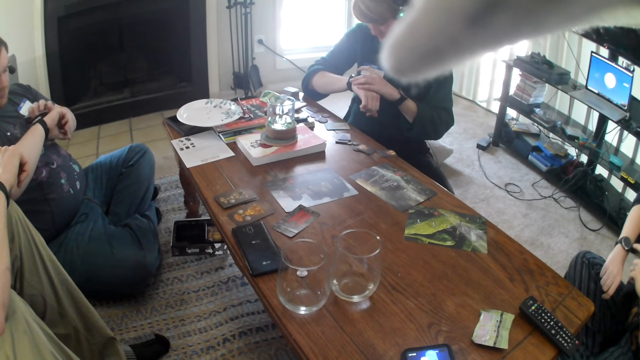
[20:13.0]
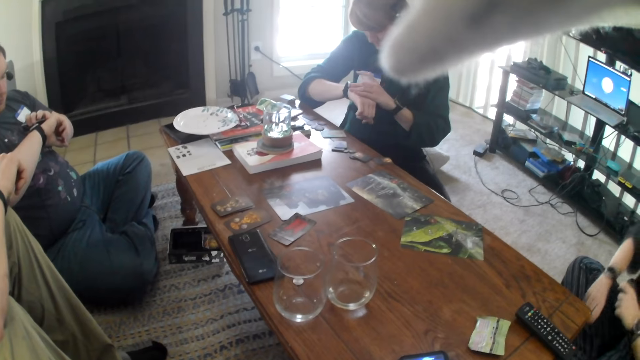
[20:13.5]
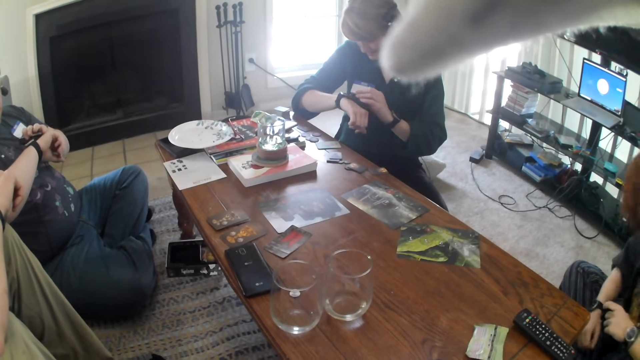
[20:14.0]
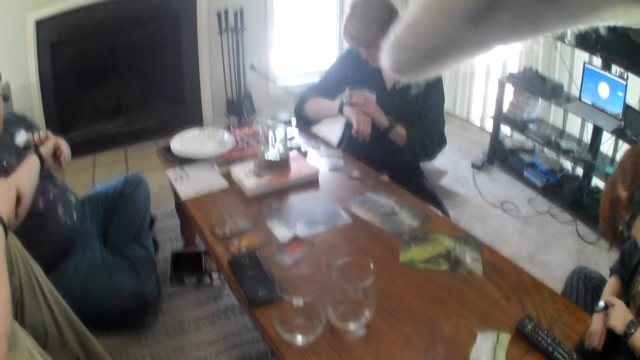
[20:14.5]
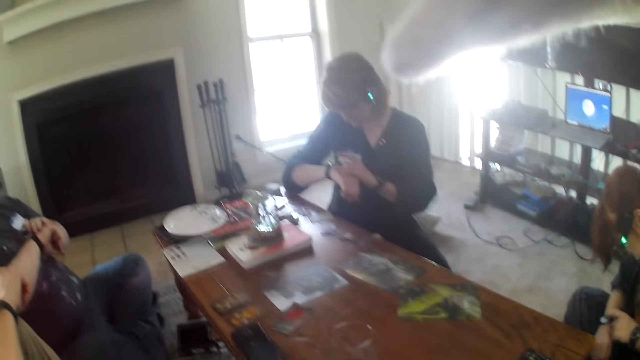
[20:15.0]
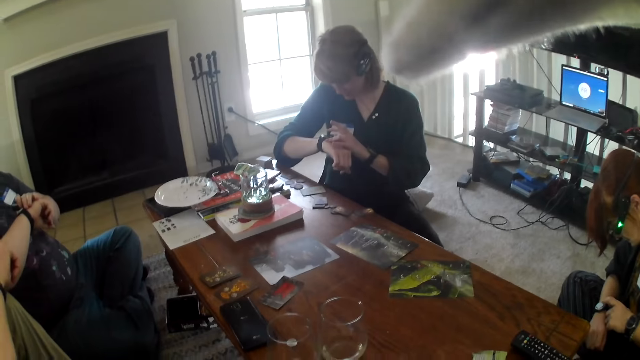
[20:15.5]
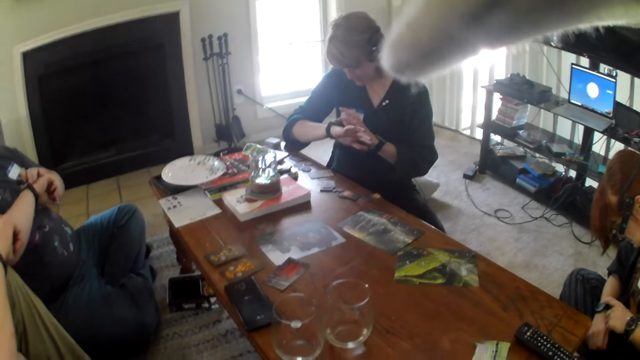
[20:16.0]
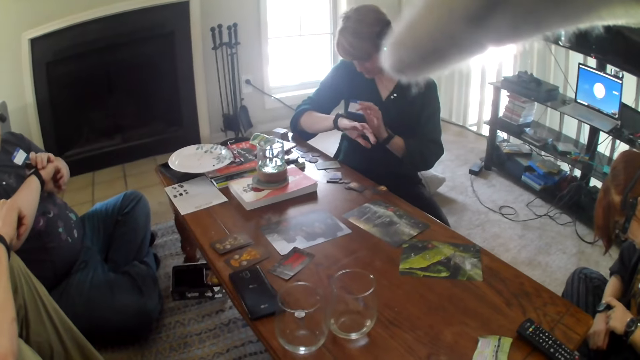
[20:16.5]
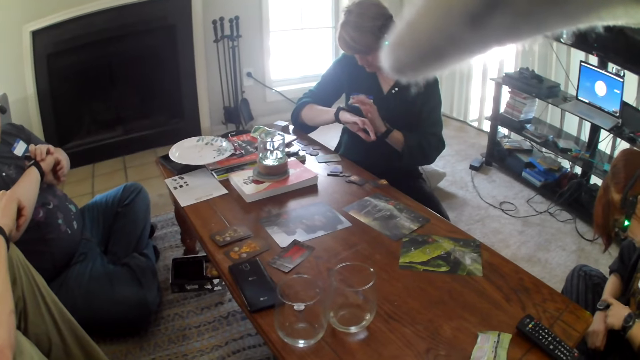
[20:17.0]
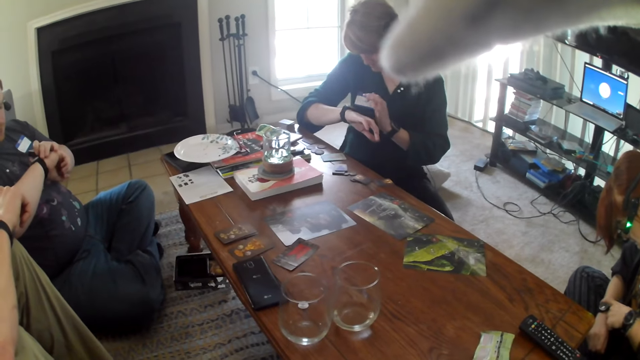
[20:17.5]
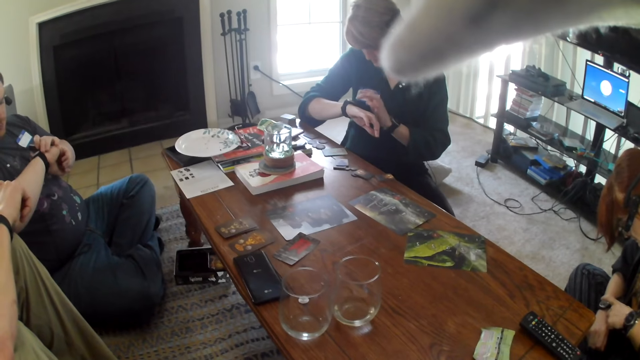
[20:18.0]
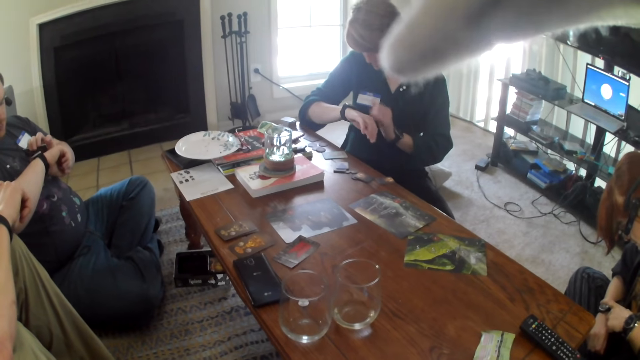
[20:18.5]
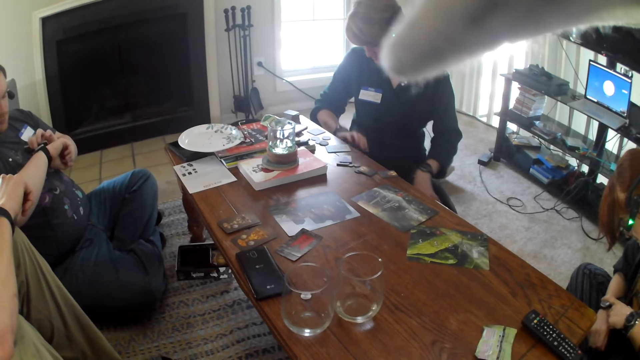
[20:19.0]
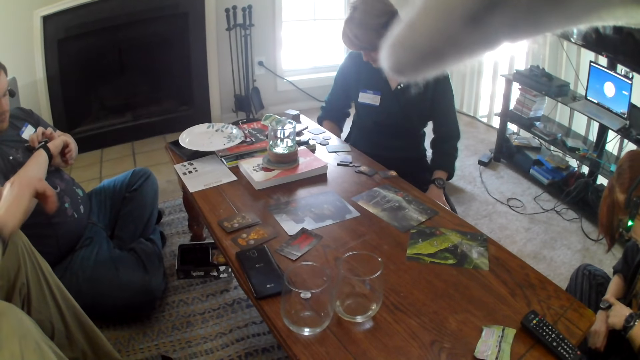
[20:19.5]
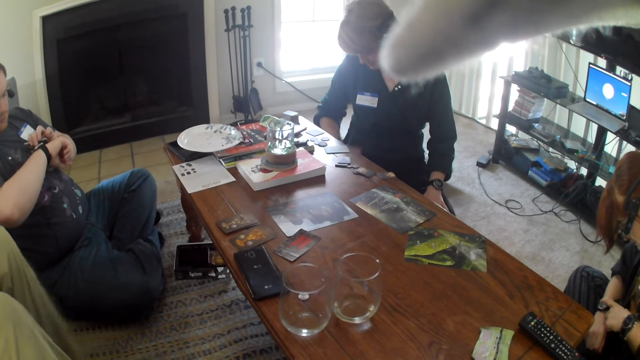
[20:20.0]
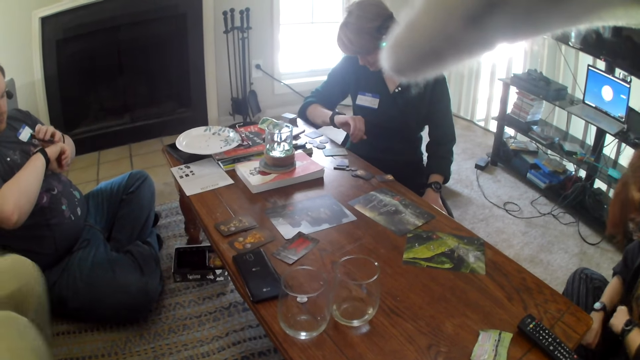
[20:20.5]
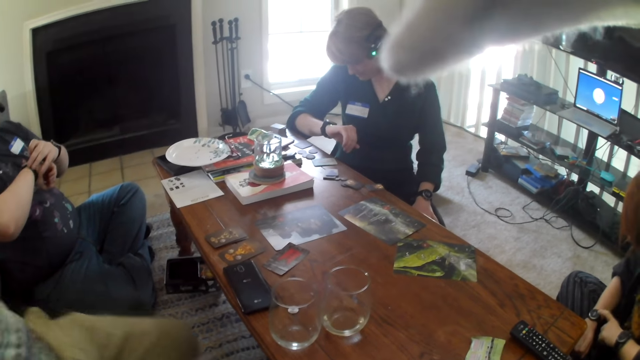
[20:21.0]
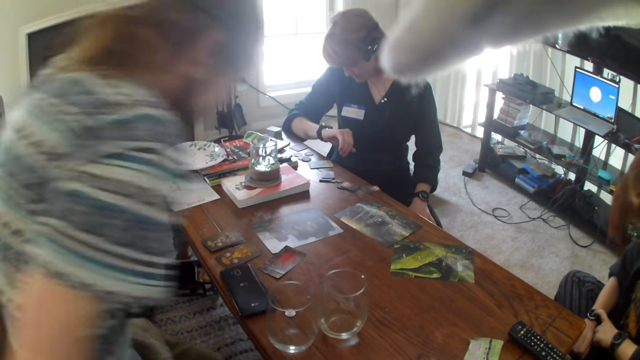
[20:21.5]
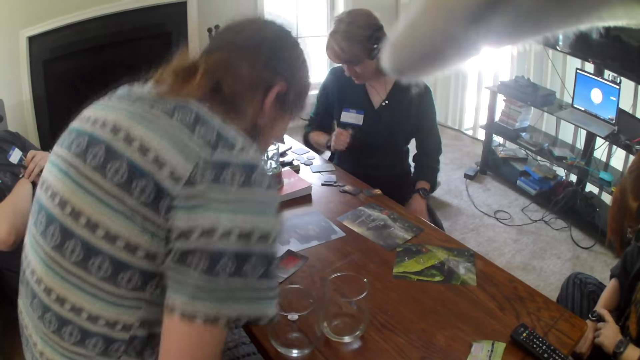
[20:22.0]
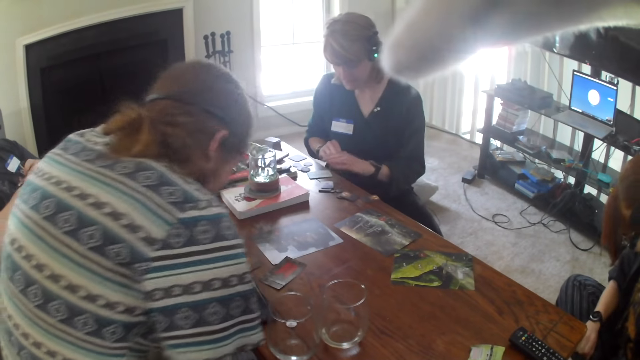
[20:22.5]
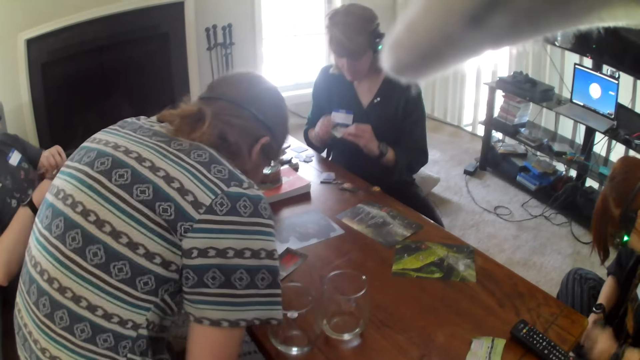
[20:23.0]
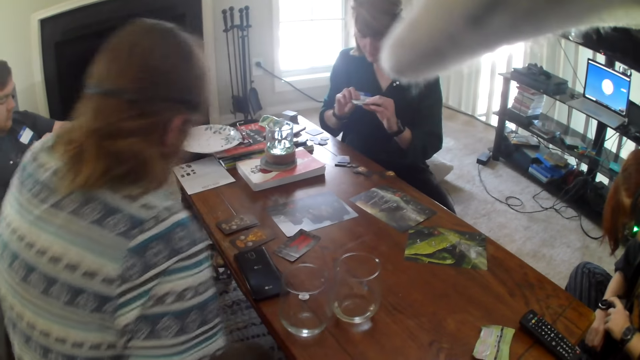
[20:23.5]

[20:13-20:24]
A person looks at the watch. Another person looks at the watch. A man stares at the table.

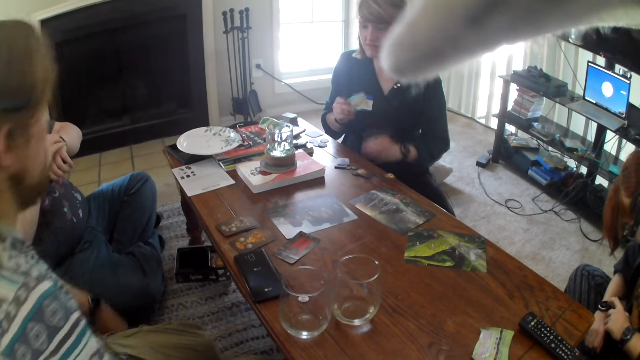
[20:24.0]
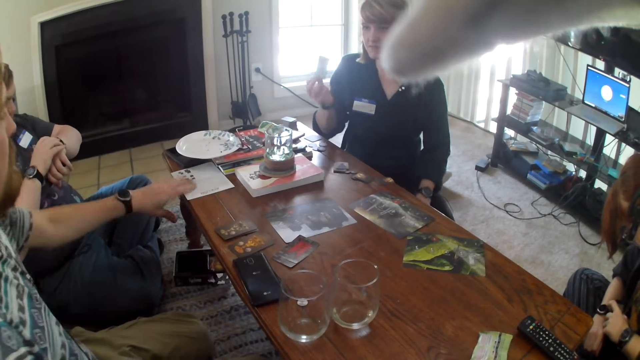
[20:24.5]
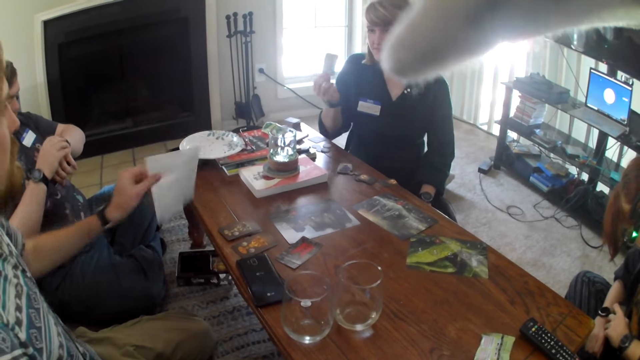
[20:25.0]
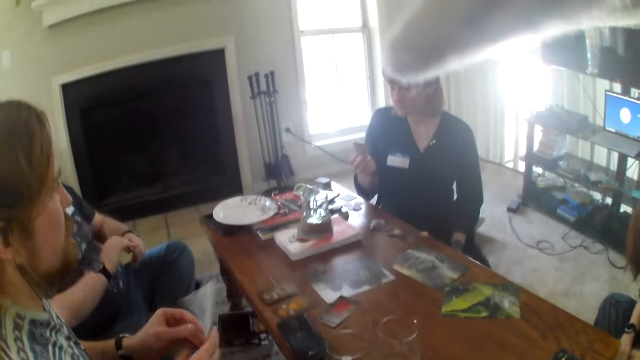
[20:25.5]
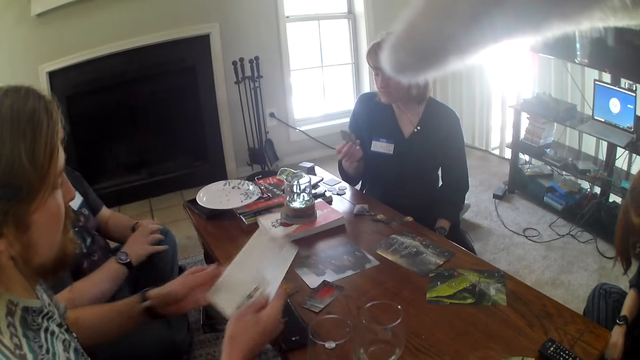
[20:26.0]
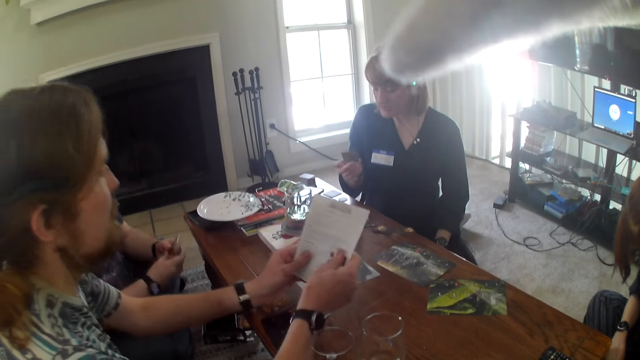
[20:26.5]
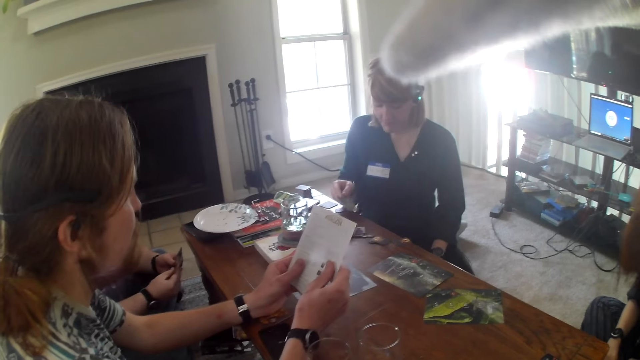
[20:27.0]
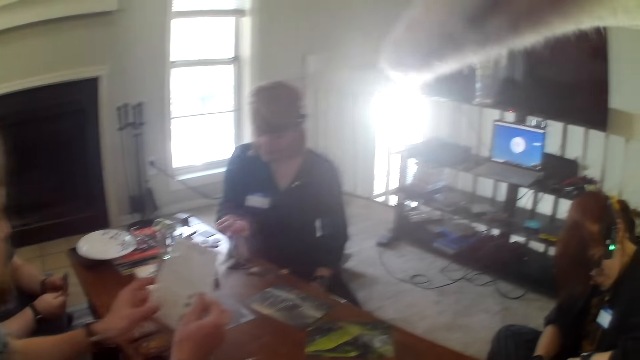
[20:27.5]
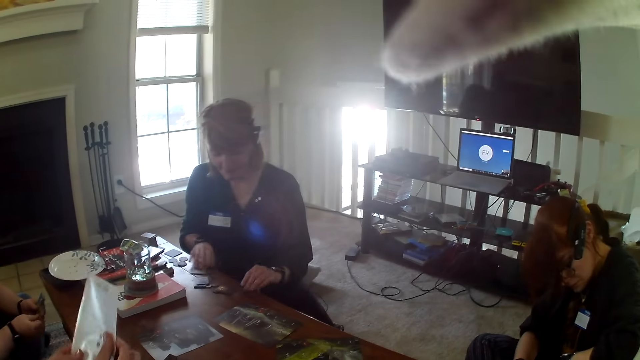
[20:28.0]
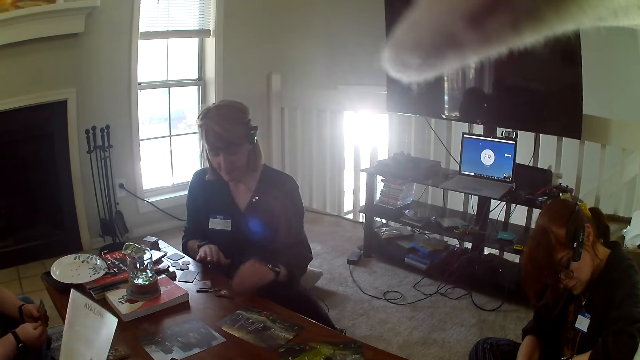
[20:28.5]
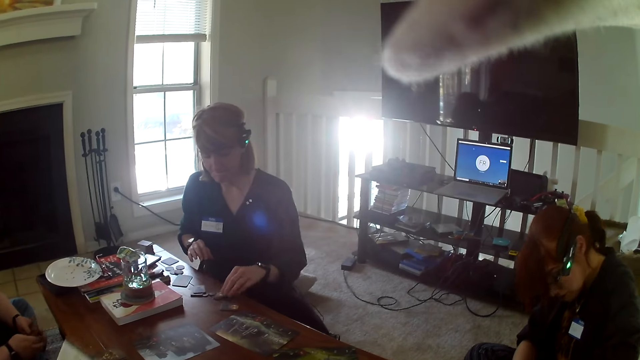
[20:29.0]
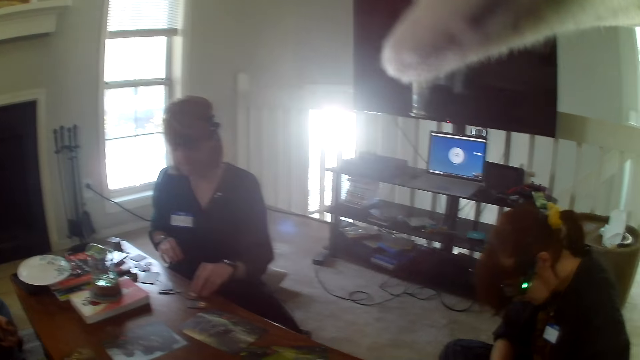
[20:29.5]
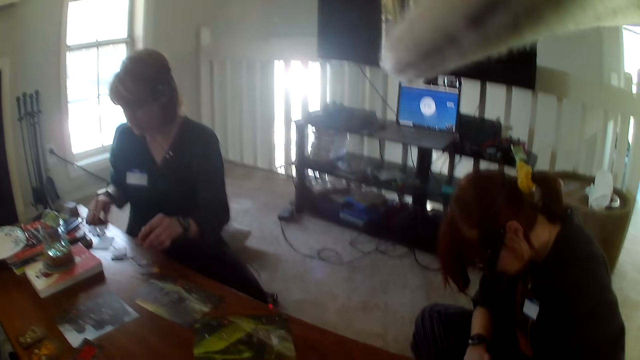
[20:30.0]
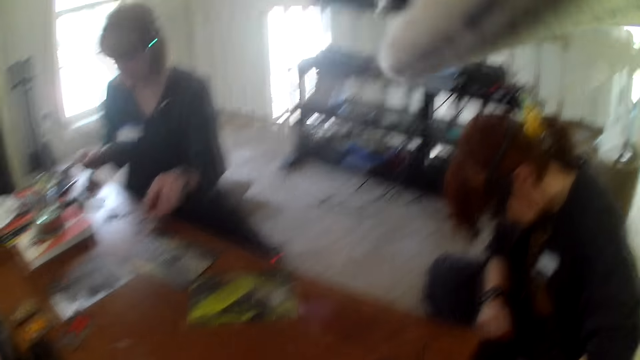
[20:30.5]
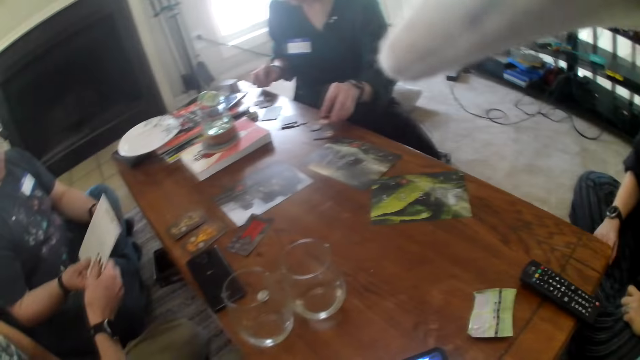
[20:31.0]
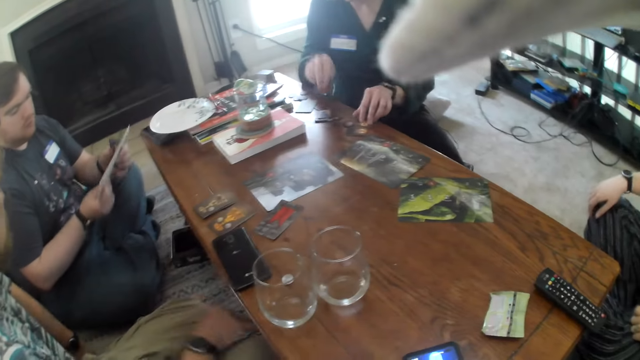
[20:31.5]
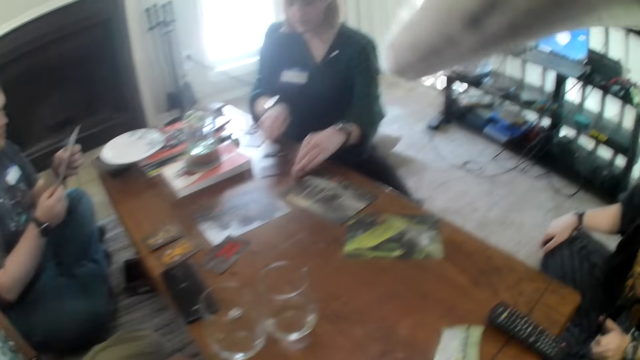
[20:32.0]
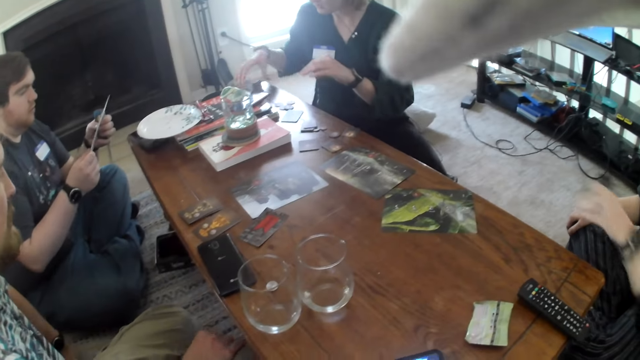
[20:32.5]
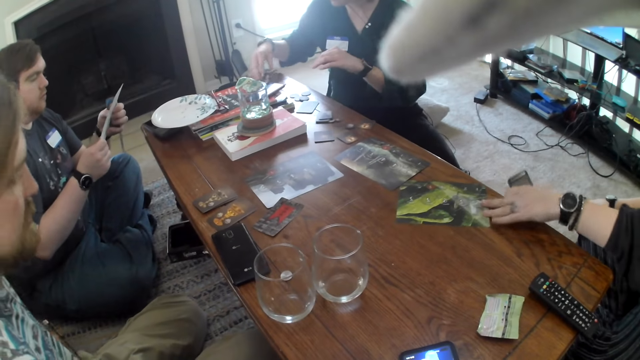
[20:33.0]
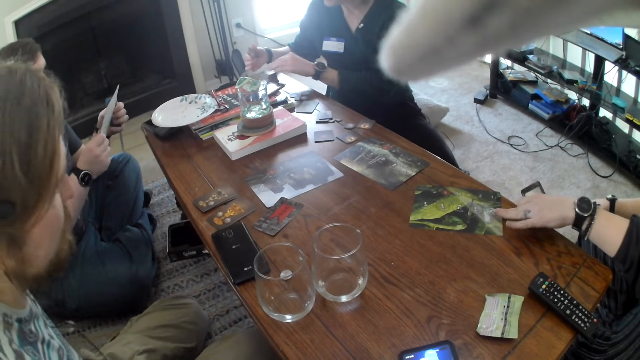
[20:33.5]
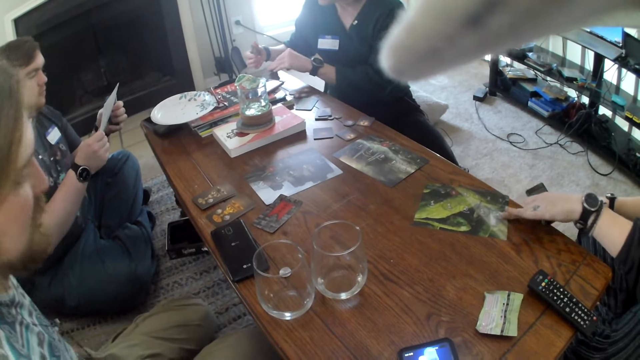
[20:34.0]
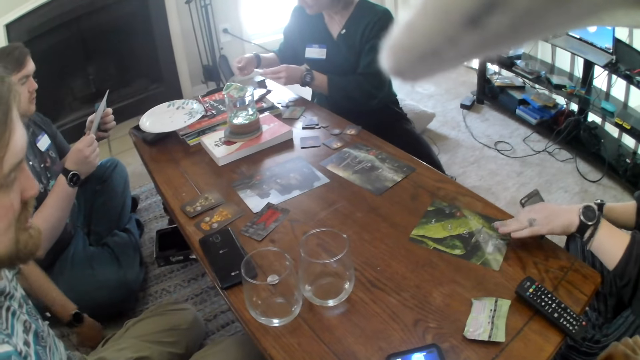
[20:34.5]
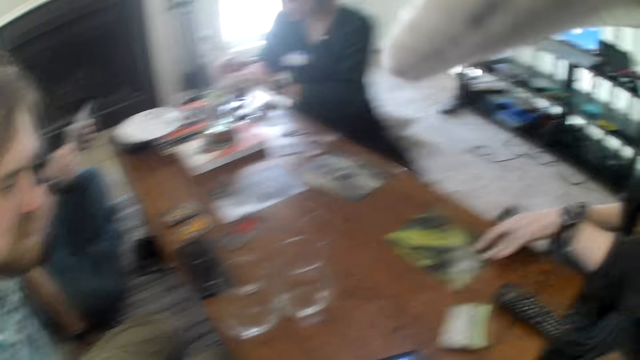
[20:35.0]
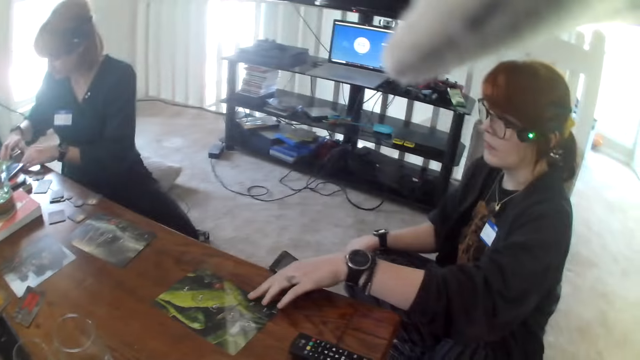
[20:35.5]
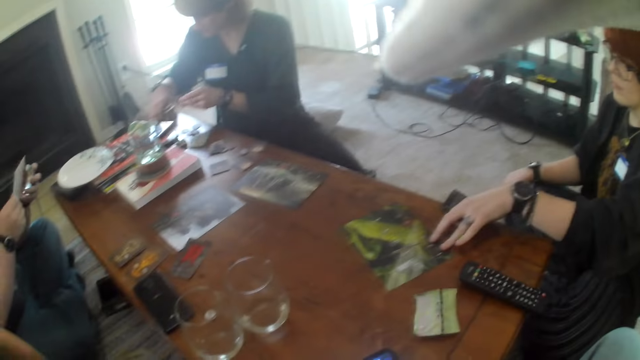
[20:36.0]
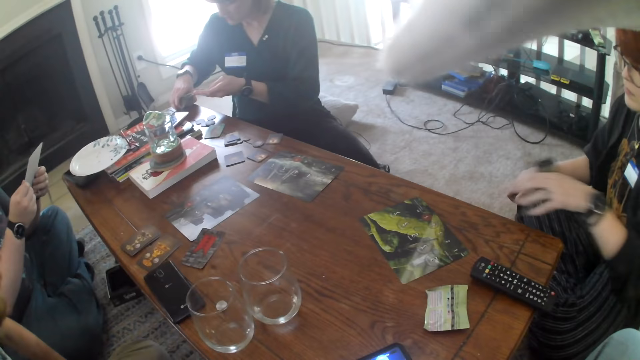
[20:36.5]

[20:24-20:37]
A woman talks to a man. The man picks up a paper from the table and stares at the paper. The camera wearer stares at the woman. The woman inspects the cards on the table. A person touches something on the table. Another person moves the paper on the table. Another woman touches a paper on the table. The camera wearer stares at the laptop.
